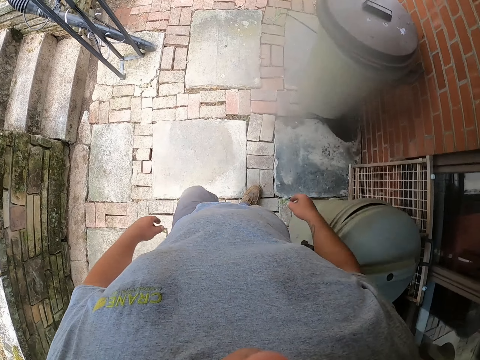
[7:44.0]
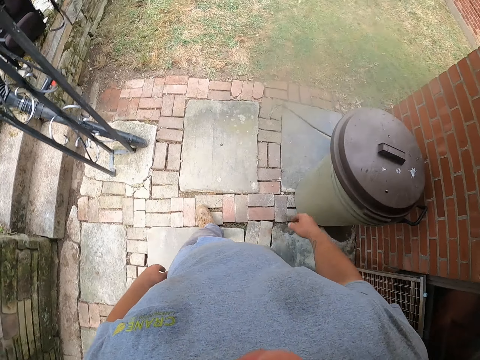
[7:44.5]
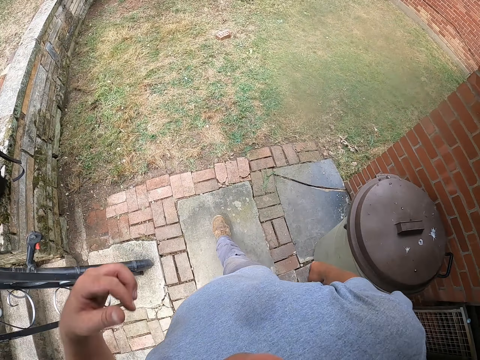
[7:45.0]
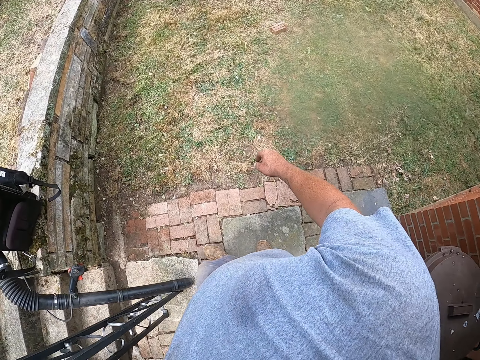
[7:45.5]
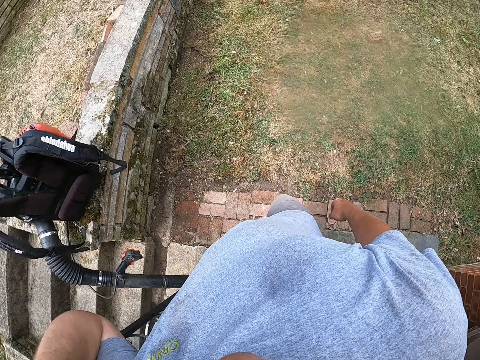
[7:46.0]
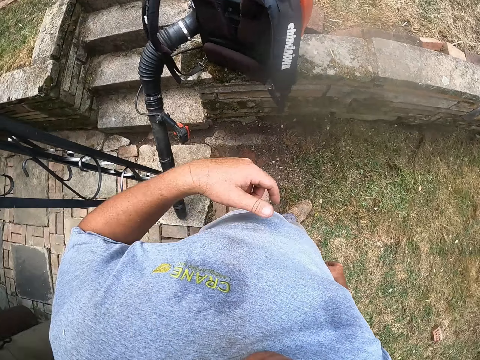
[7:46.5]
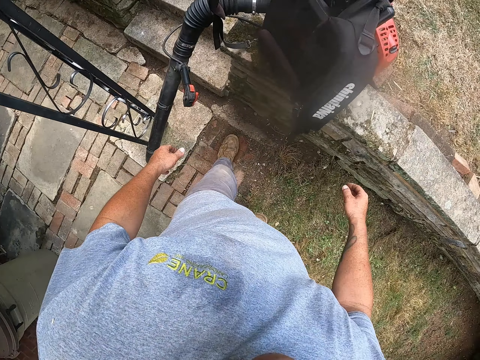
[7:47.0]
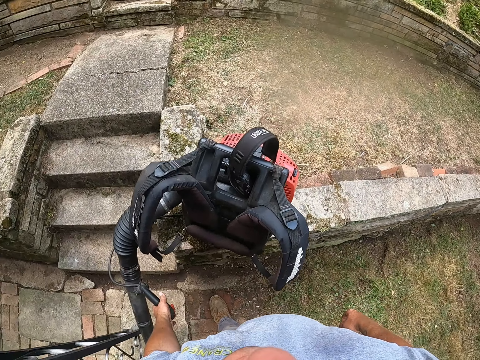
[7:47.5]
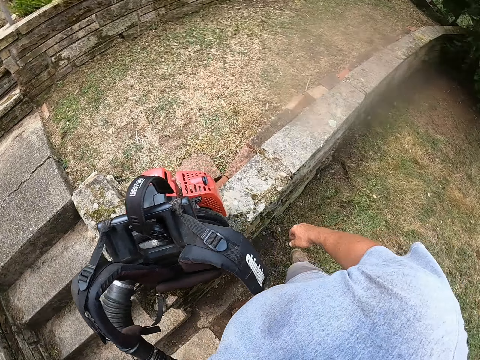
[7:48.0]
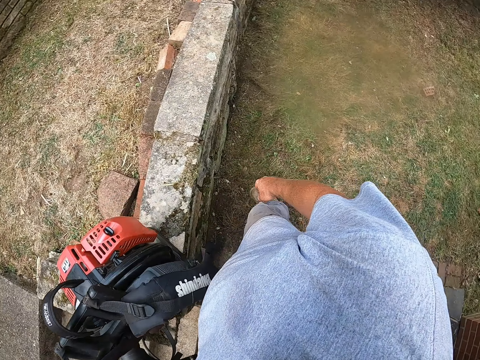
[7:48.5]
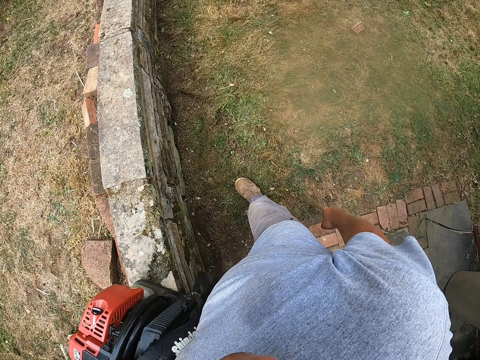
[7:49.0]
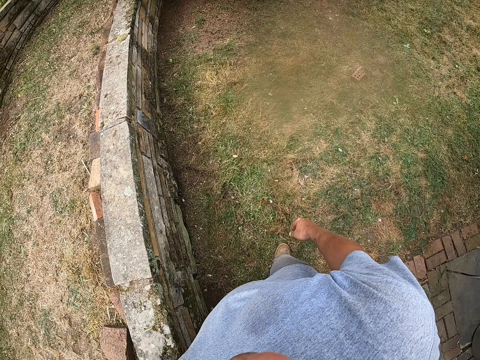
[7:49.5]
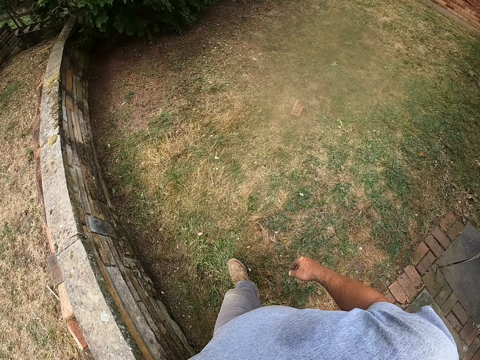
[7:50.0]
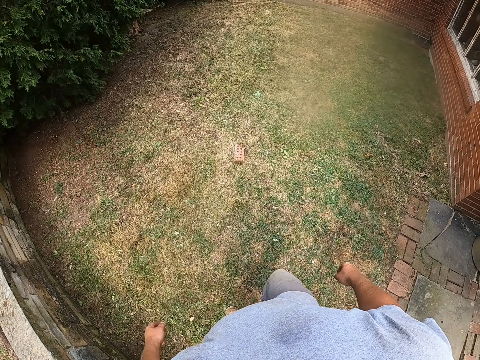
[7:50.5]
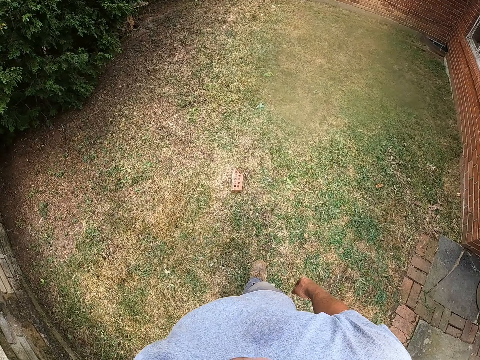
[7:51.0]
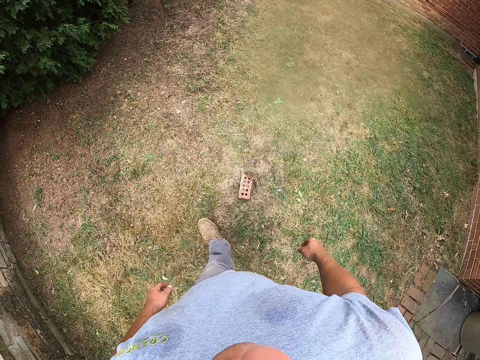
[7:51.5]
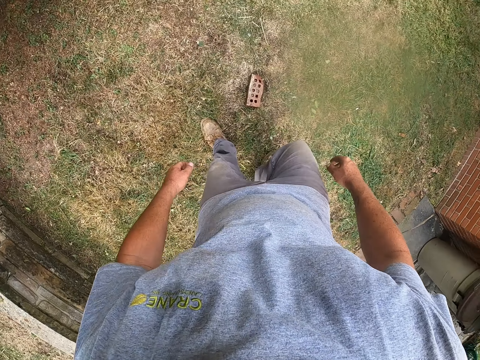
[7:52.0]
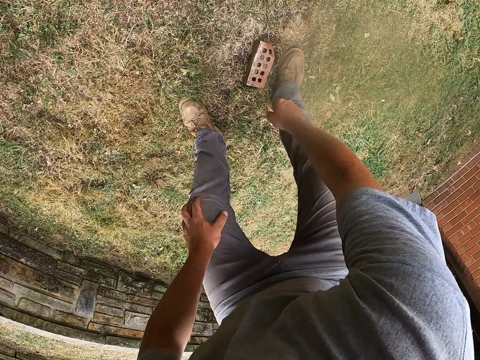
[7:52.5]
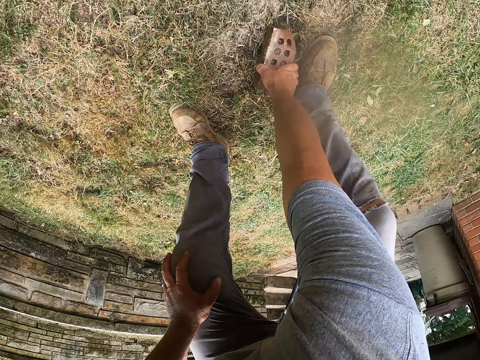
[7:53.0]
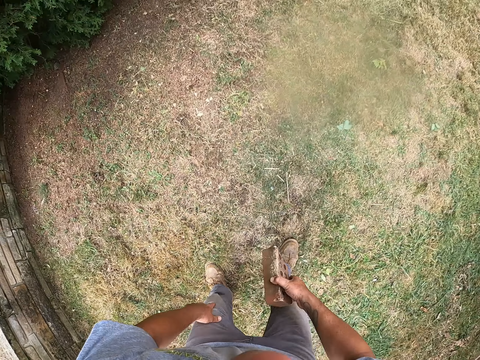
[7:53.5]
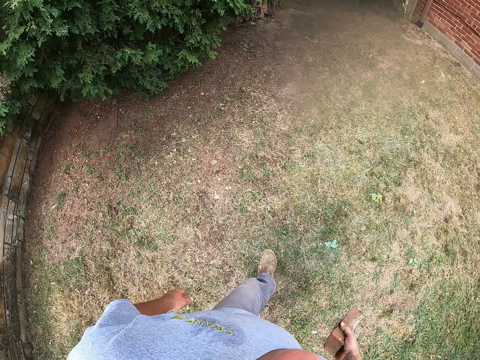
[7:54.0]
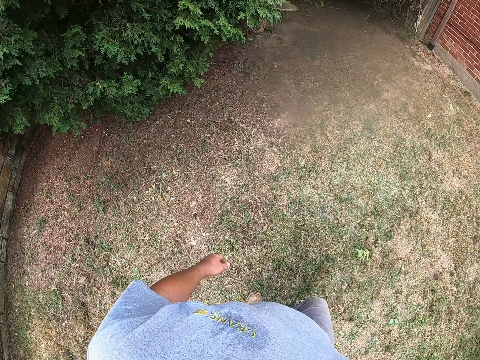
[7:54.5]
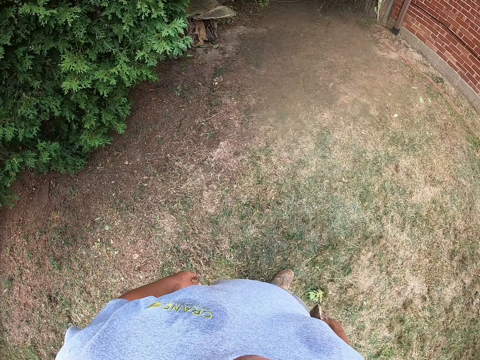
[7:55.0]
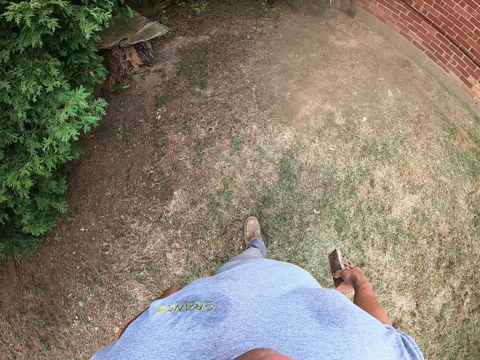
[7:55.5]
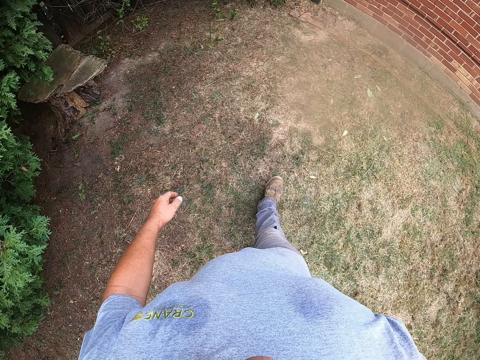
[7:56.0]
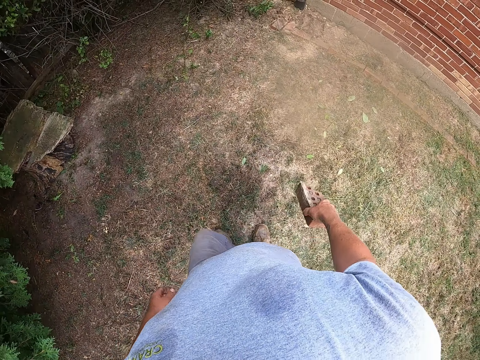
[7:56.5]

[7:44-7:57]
The camera wearer moves a hand. They look around. They move a hand. They hold a leaf blower. They look around. They look around again. They walk around. They pick up a brick. They stand up. They walk around.

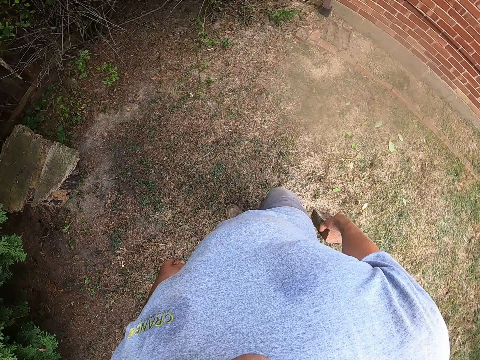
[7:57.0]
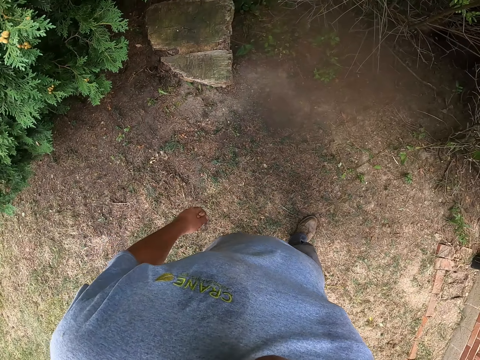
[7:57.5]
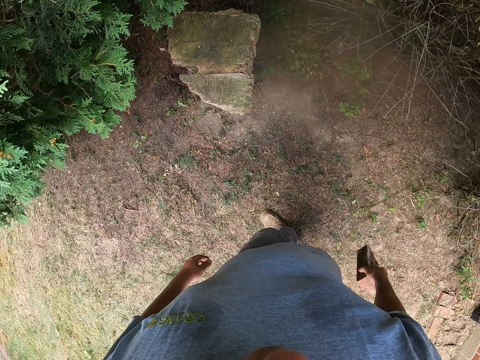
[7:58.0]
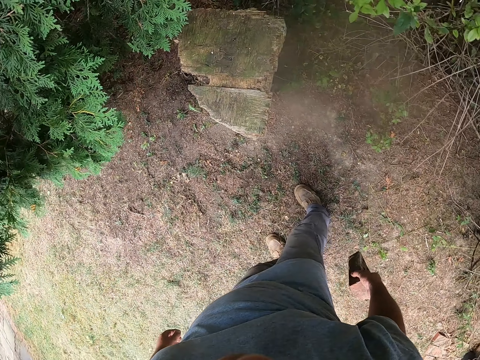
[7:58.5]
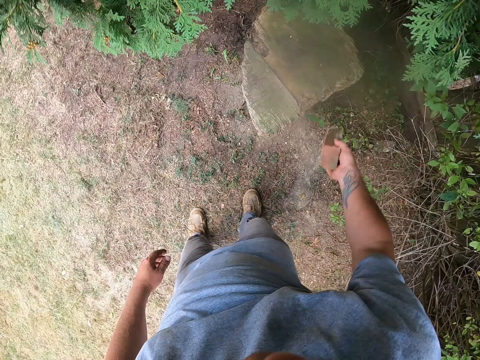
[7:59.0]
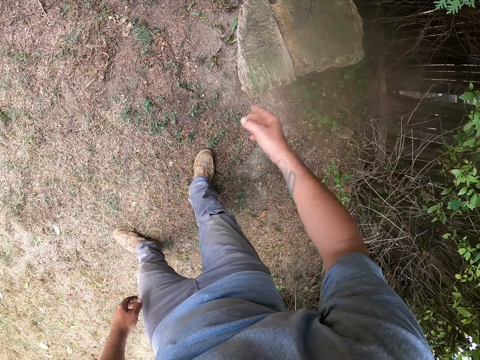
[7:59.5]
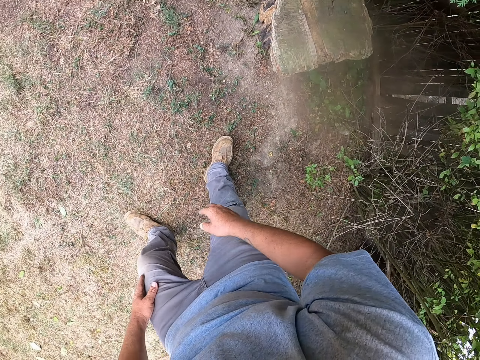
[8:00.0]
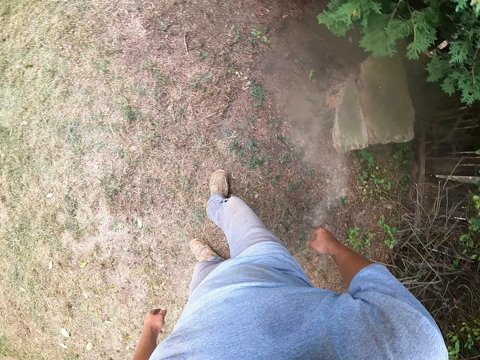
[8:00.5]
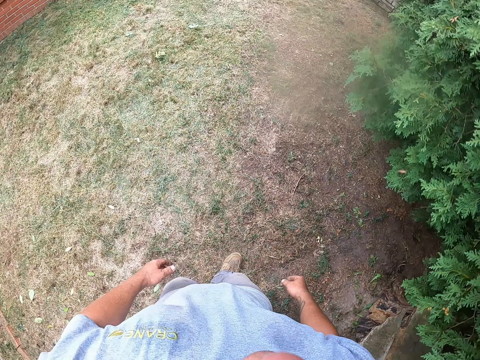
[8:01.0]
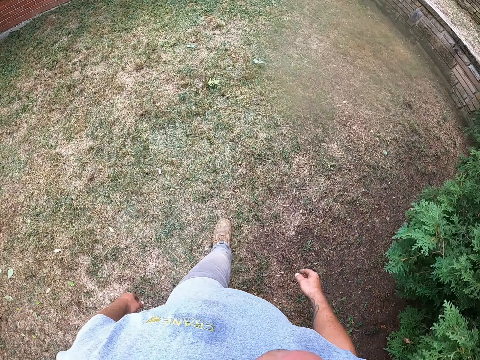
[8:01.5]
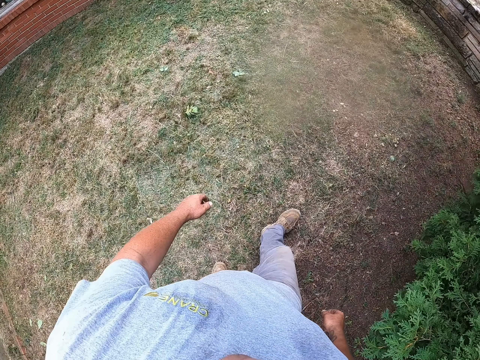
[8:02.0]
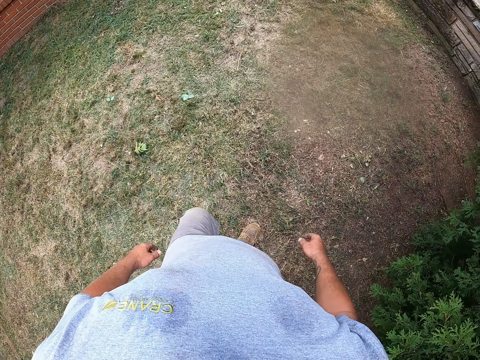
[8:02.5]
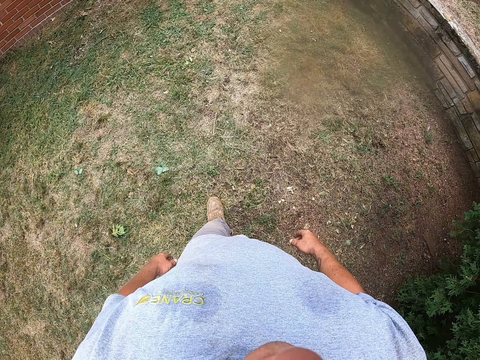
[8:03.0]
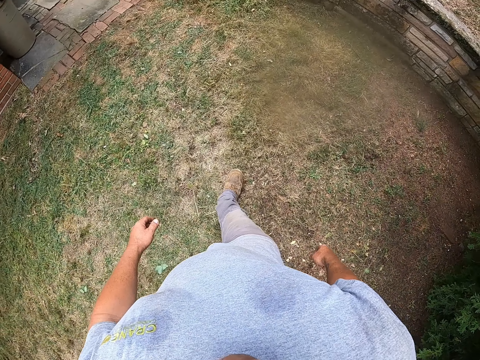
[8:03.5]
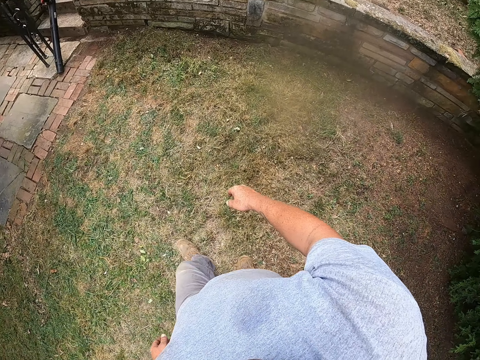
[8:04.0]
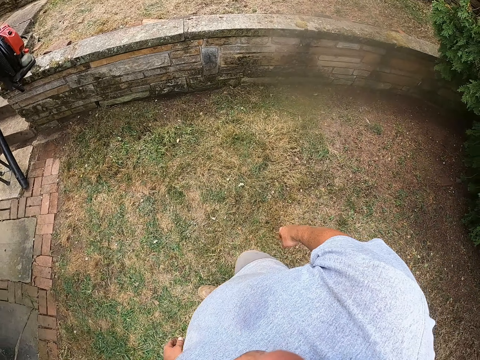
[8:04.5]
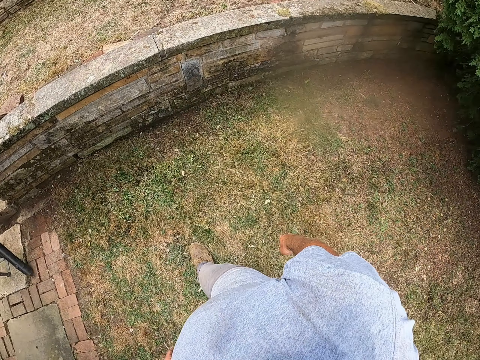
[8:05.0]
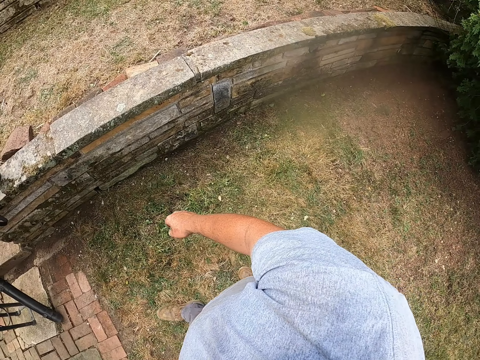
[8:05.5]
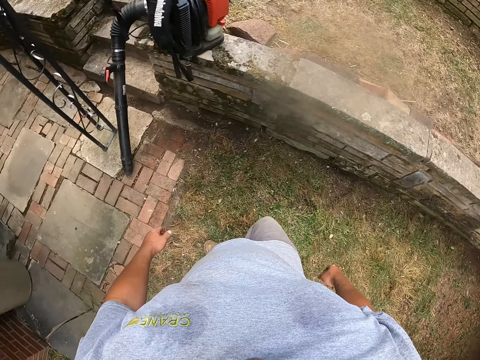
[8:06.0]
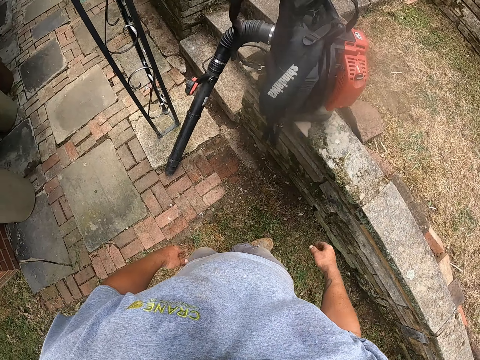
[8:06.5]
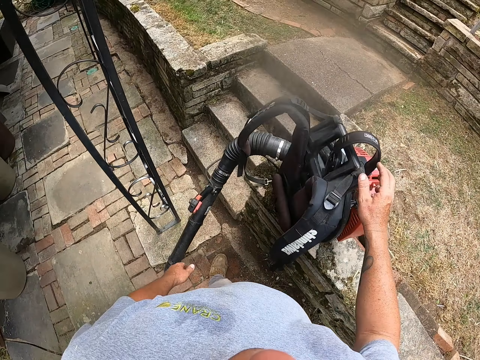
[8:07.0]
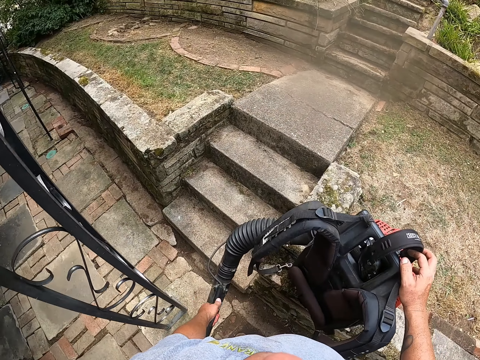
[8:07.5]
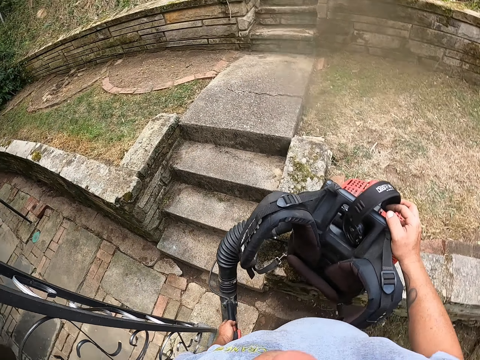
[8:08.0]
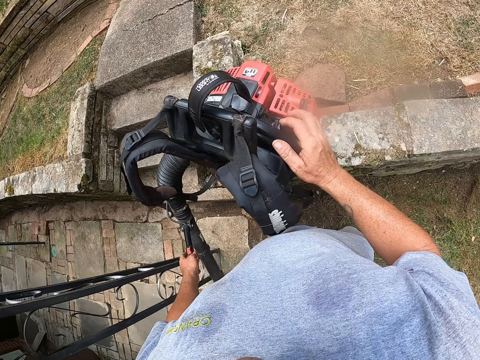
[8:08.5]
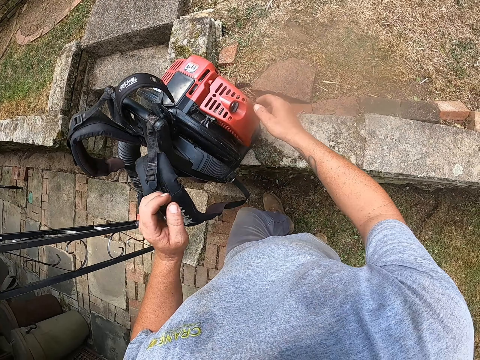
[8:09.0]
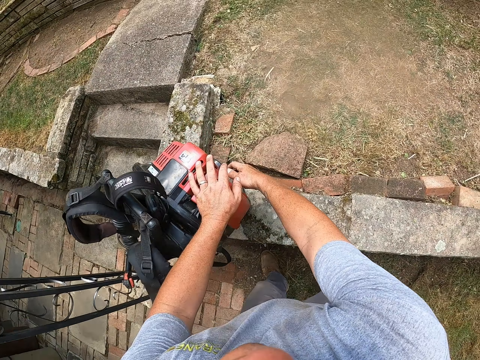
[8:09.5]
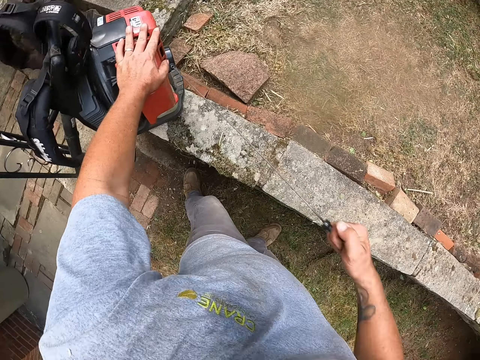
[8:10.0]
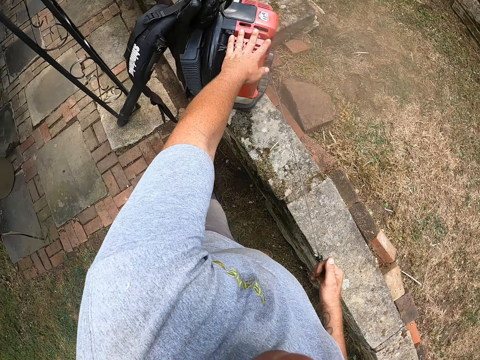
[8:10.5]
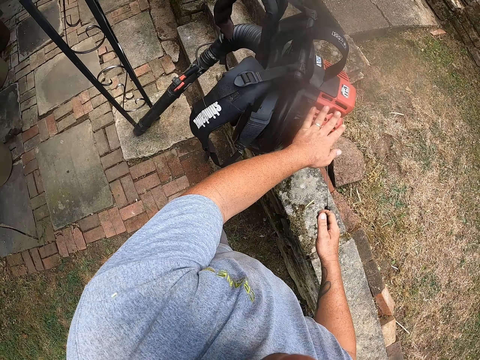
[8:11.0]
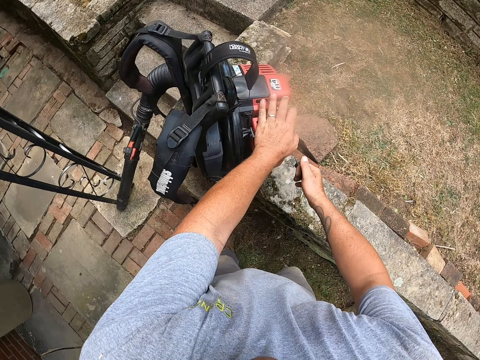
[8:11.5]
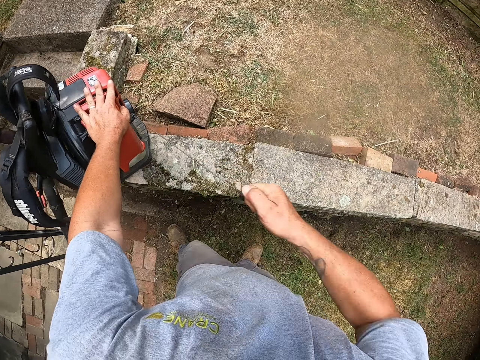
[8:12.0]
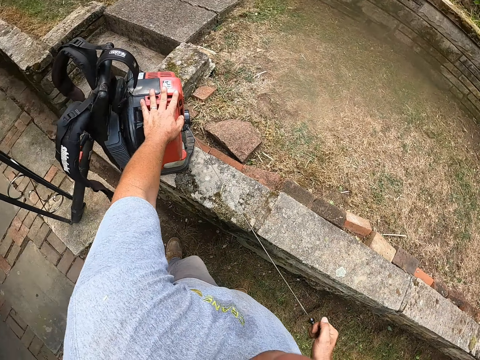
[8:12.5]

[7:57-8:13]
The camera wearer looks around. They throw a brick. They move a leg. They walk around. They look around. They hold a Shindaiwa leaf blower. They look around. They look around again. They start the leaf blower. They put on the Shindaiwa blower.
